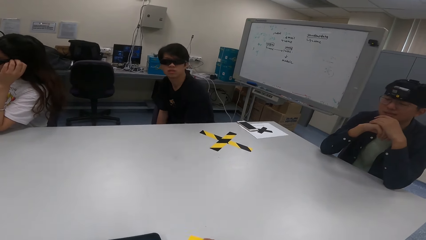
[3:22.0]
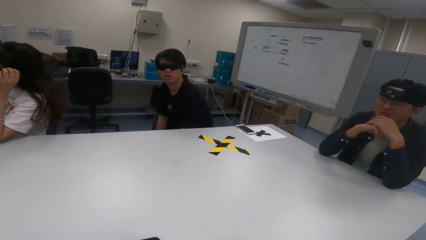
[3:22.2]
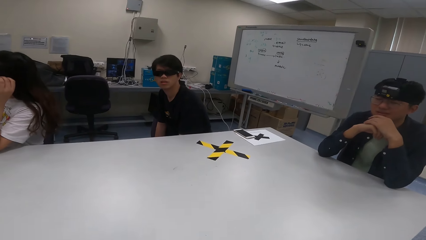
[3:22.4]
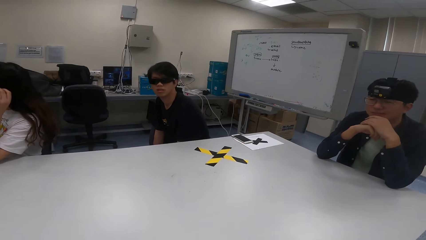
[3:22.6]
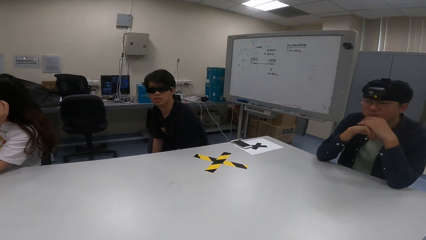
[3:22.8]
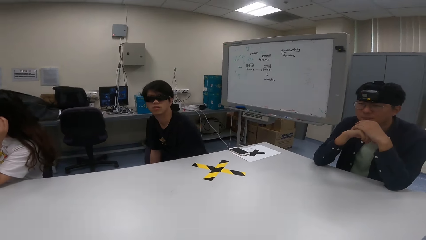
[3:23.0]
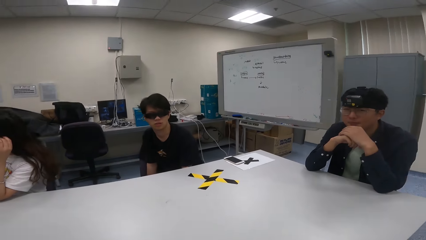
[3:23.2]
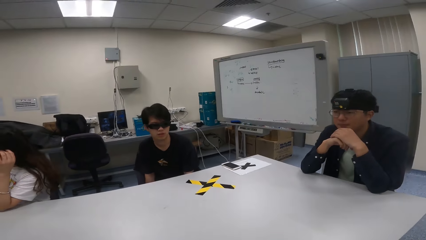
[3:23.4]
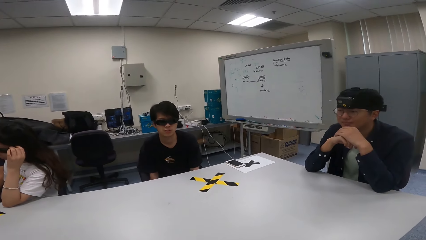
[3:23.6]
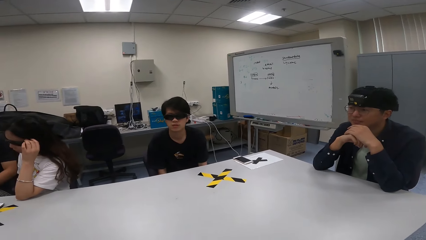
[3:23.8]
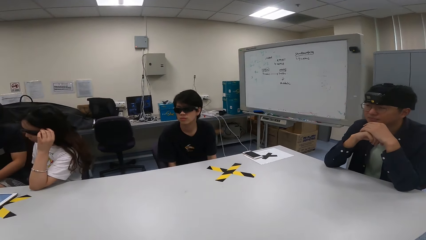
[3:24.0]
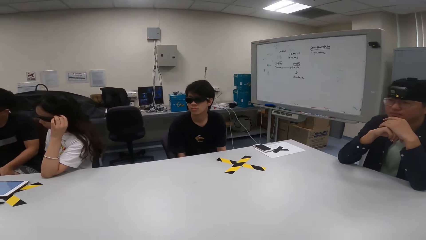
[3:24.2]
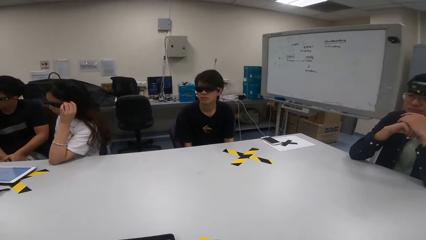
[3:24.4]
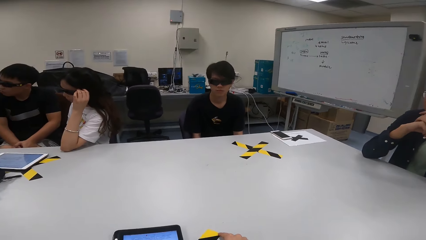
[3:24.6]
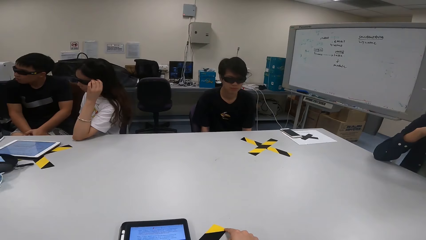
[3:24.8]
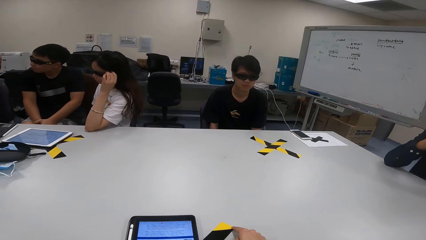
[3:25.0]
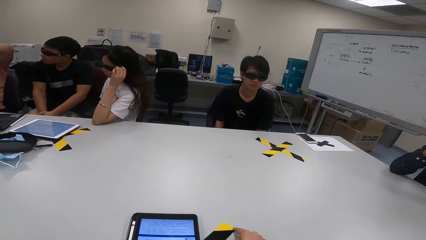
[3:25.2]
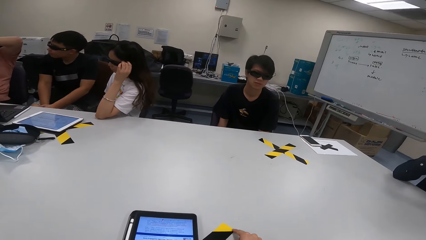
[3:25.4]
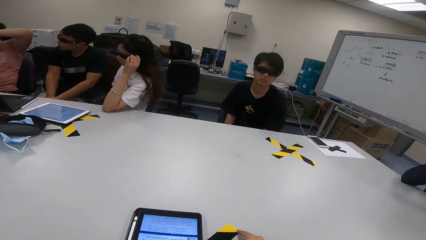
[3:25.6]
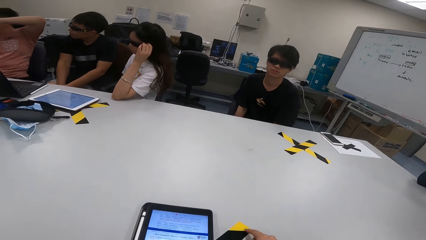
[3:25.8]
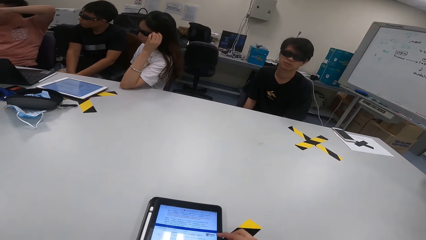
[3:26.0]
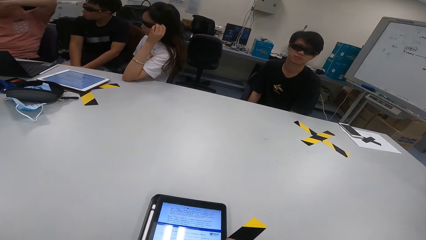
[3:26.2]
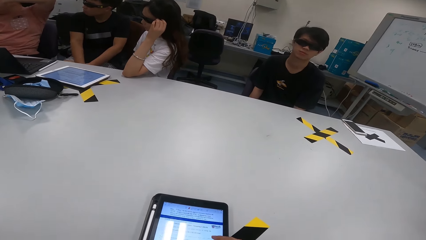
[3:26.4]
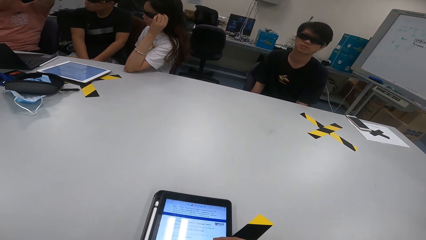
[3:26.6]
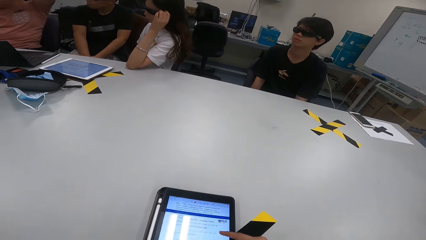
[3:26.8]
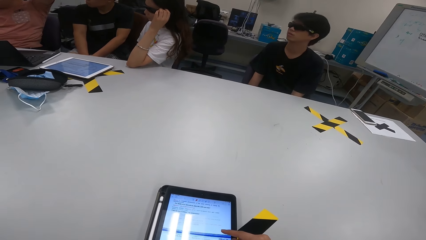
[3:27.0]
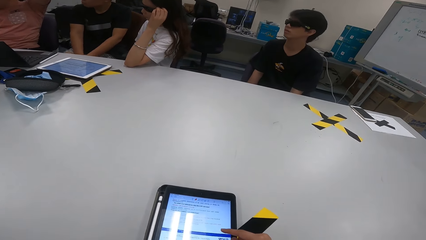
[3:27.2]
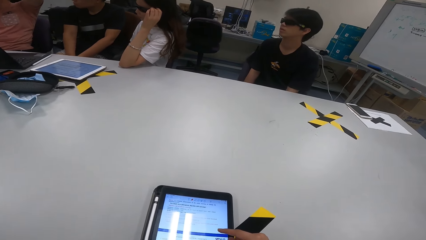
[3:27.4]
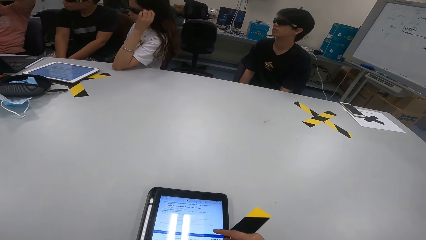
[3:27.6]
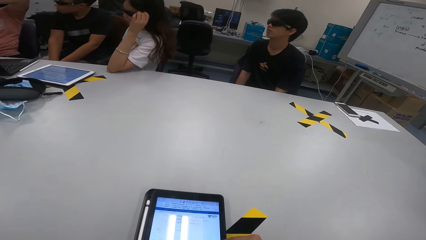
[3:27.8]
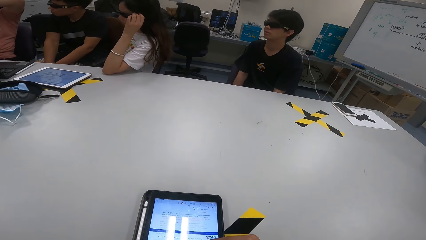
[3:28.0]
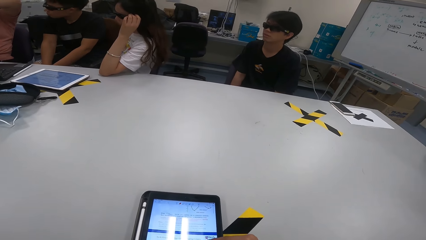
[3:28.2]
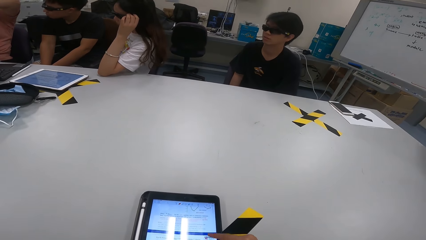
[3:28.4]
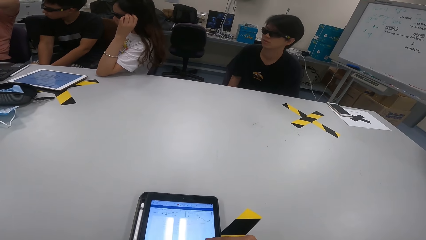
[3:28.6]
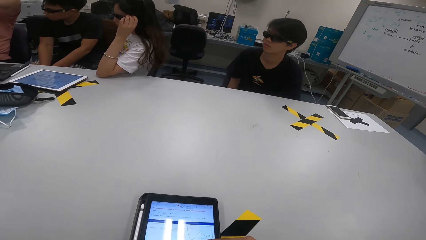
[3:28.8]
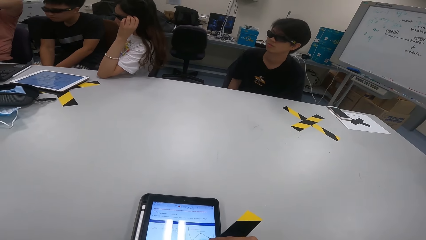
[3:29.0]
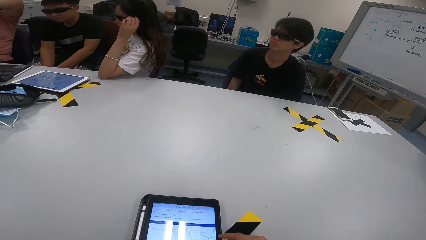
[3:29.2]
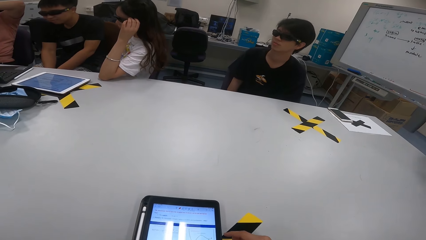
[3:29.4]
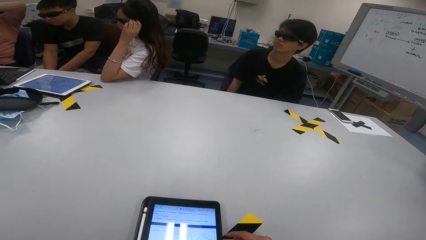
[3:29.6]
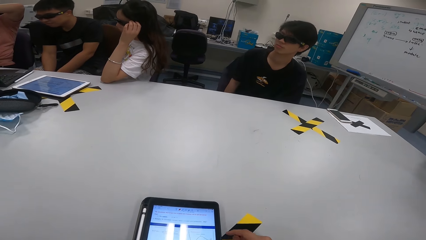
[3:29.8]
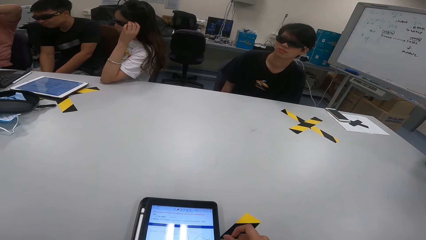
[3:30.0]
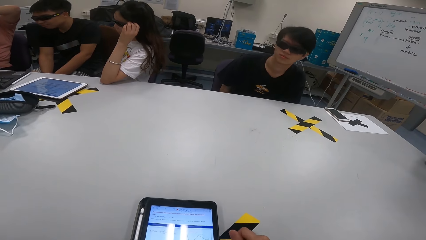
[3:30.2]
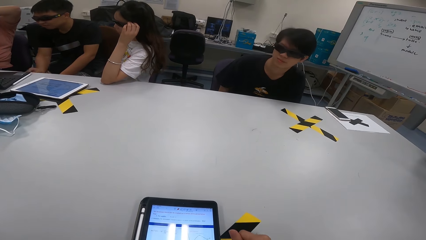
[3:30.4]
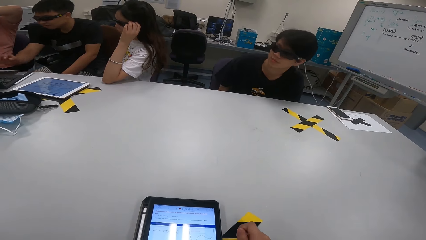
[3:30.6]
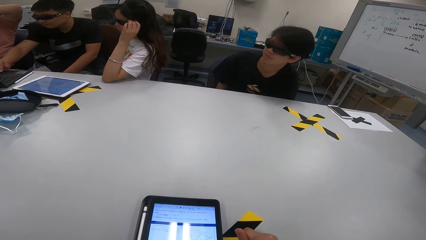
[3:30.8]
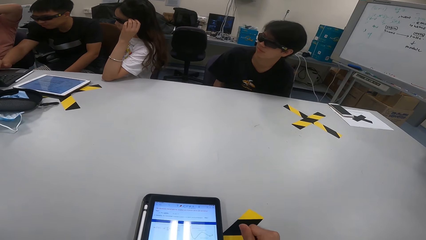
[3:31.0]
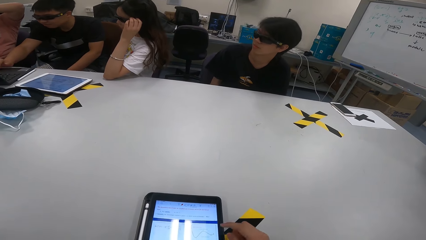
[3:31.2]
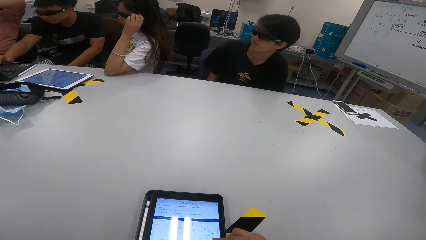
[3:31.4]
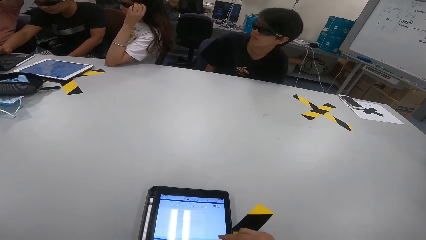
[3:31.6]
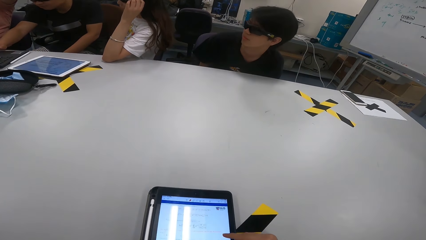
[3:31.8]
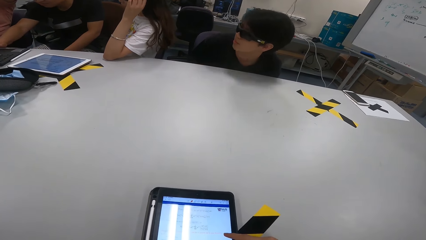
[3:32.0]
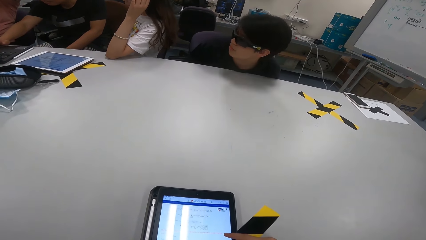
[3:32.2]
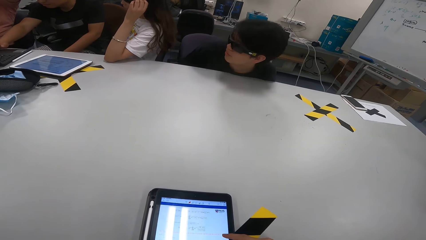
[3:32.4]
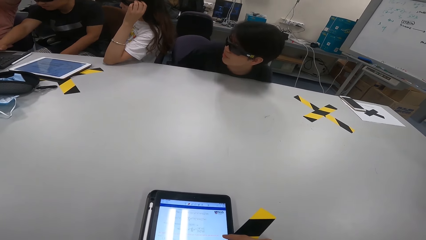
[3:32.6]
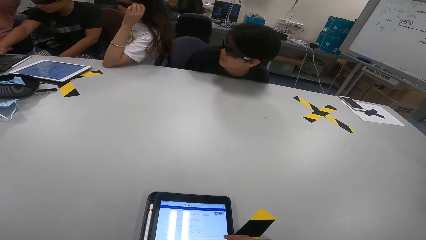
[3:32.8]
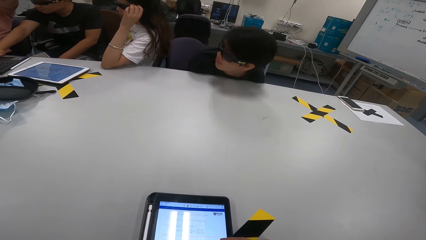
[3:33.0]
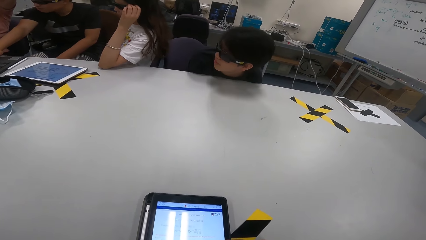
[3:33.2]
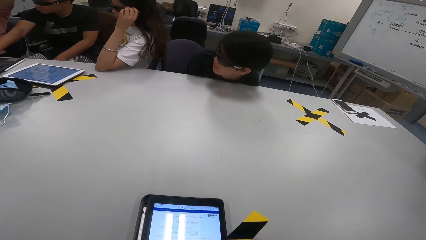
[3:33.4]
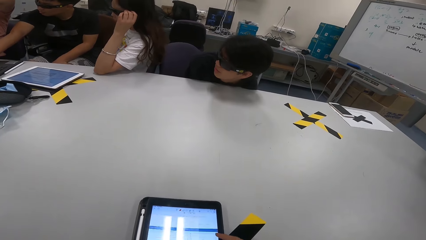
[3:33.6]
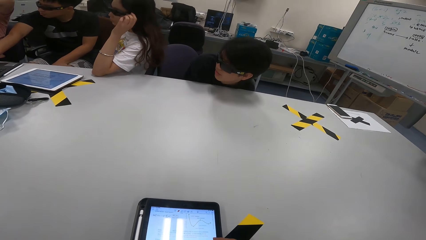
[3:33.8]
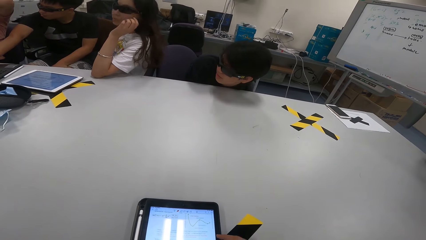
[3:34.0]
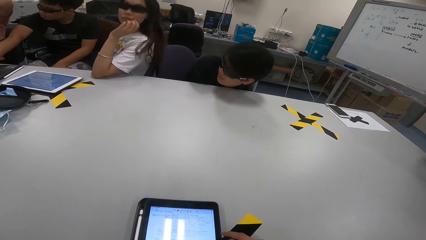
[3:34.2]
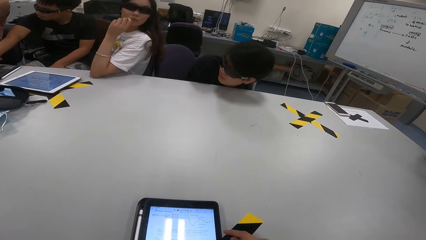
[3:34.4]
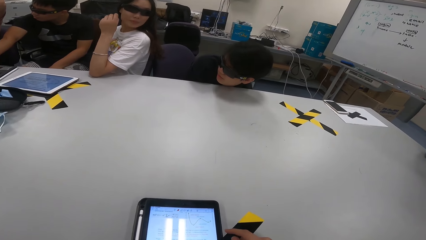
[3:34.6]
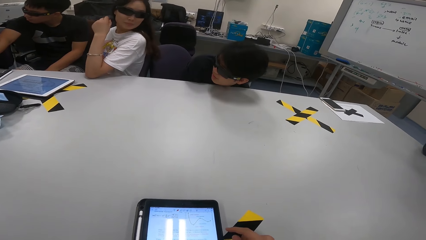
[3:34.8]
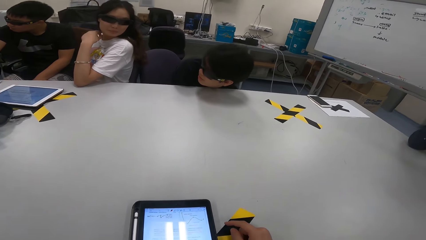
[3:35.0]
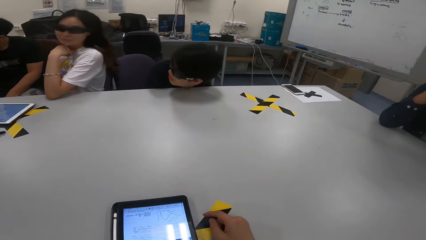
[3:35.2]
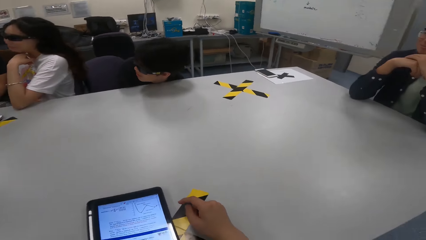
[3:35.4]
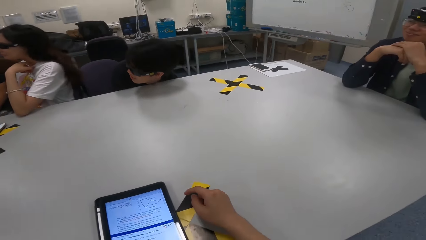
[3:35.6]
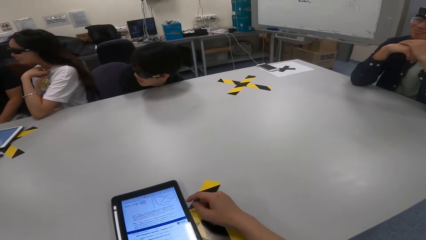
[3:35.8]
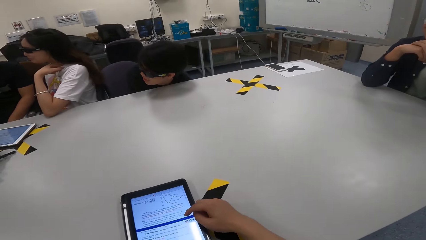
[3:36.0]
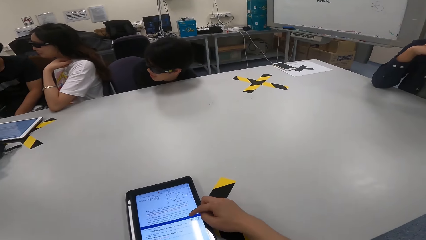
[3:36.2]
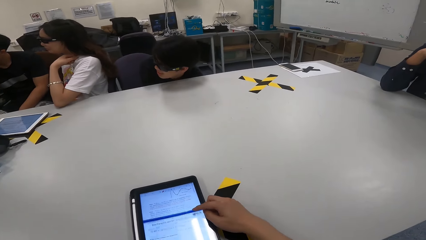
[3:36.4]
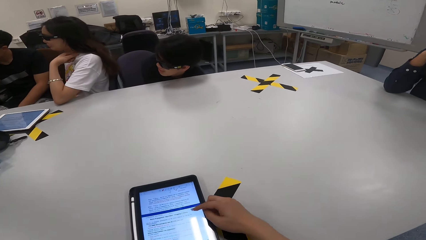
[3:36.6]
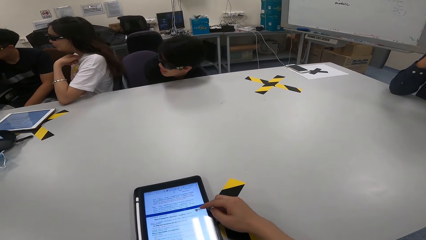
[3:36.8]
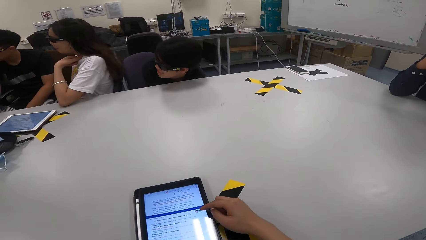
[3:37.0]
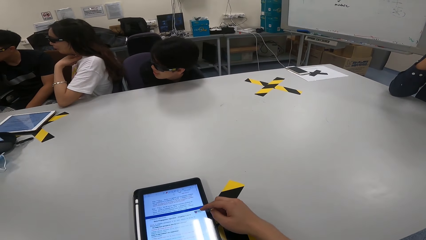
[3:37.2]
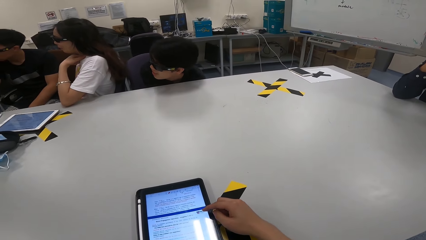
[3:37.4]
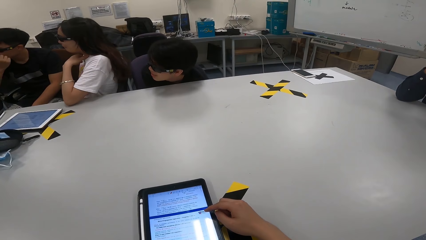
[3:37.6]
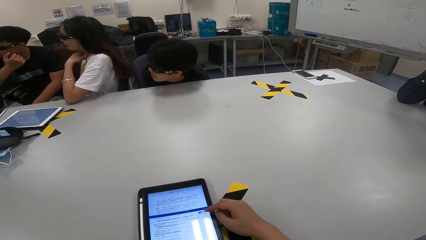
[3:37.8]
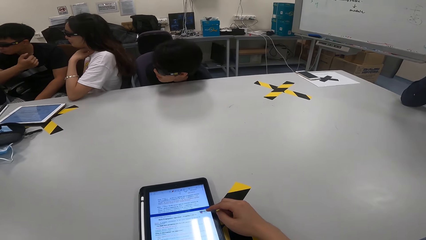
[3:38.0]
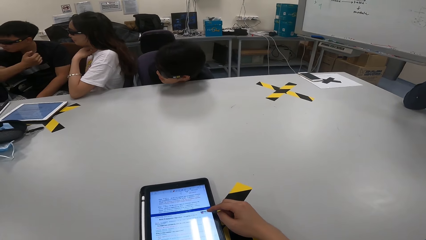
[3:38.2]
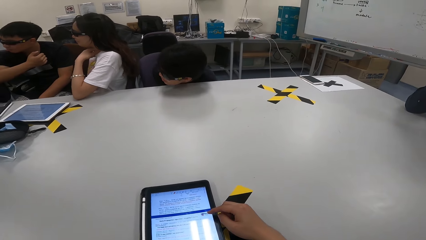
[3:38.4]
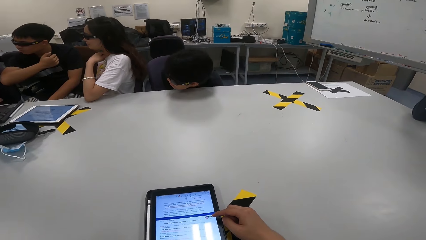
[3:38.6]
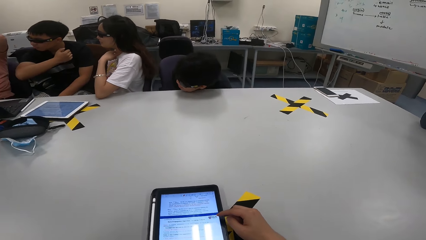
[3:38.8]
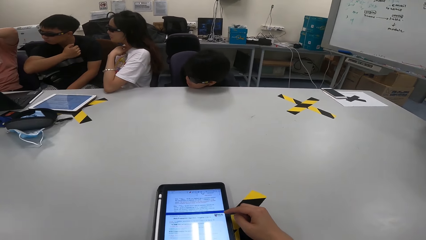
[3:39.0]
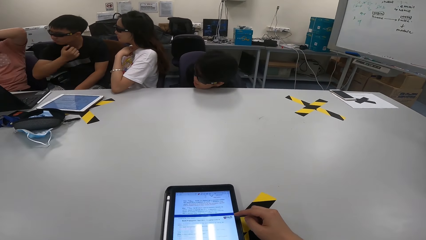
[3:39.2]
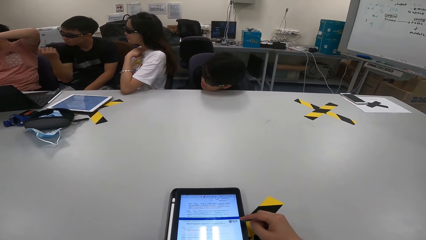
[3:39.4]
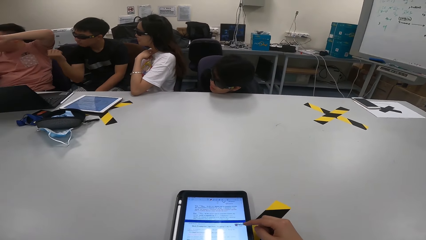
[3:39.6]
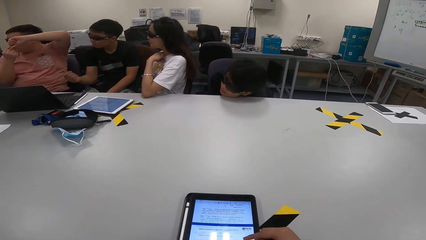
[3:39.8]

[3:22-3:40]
A man swings with his chair. The camera wearer scrolls through the phone. The man types on his laptop. A woman looks at another man. The camera wearer scrolls his tablet.
